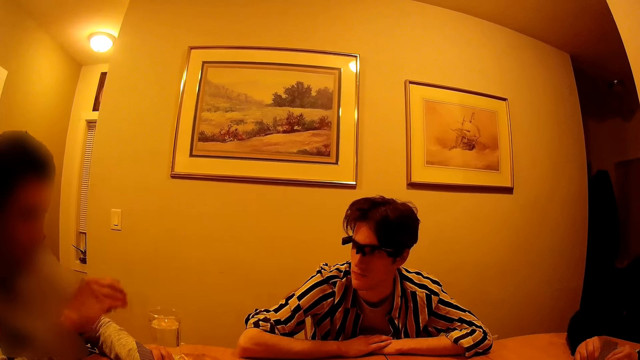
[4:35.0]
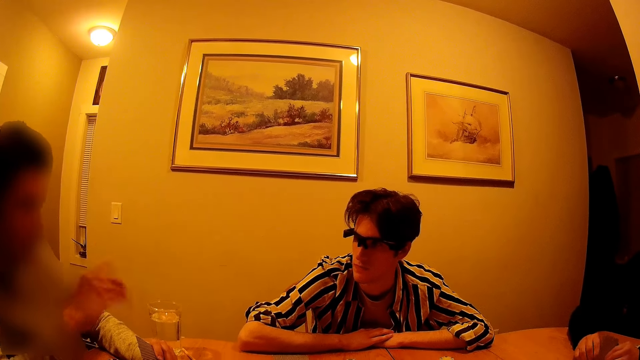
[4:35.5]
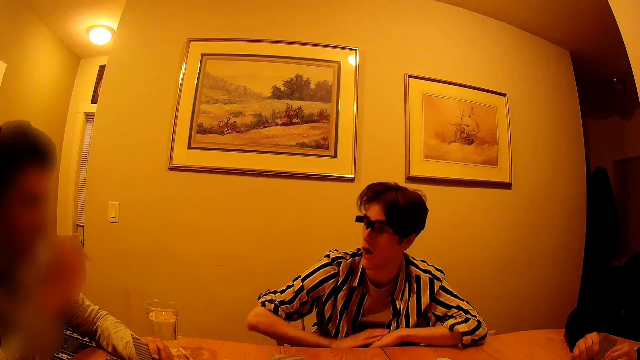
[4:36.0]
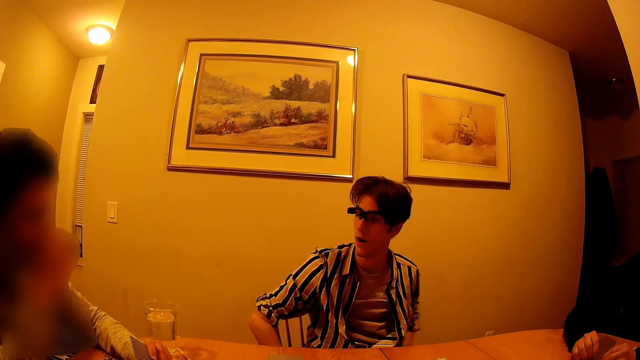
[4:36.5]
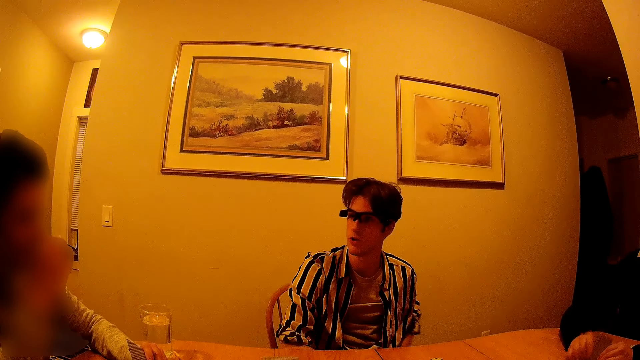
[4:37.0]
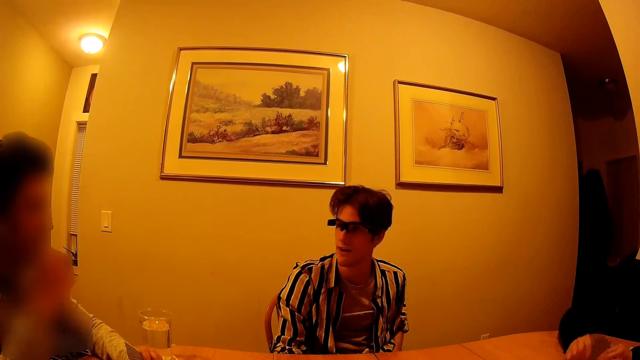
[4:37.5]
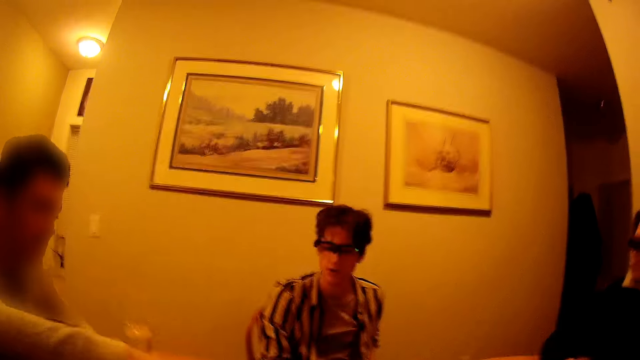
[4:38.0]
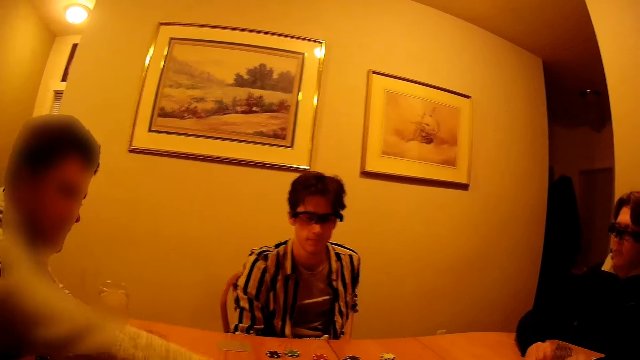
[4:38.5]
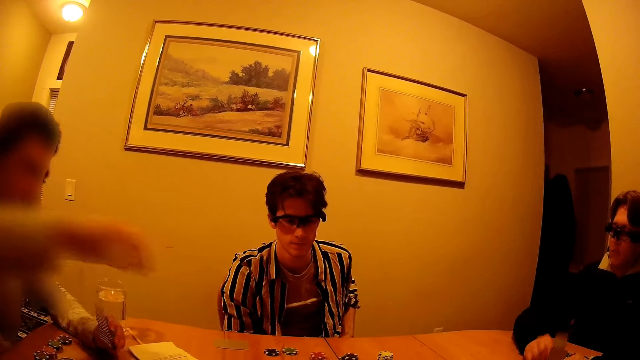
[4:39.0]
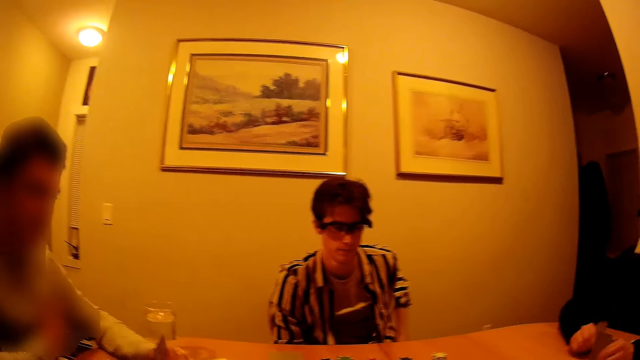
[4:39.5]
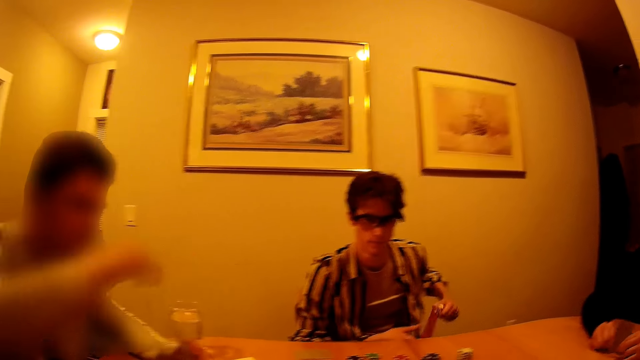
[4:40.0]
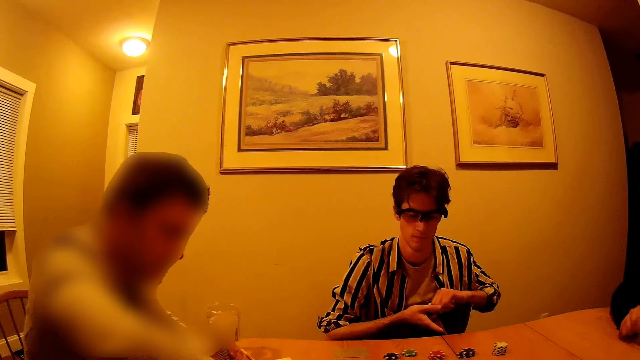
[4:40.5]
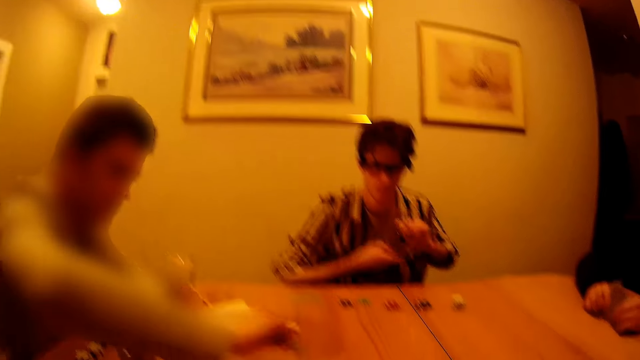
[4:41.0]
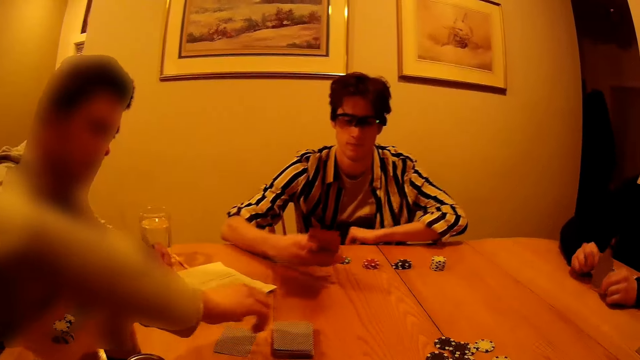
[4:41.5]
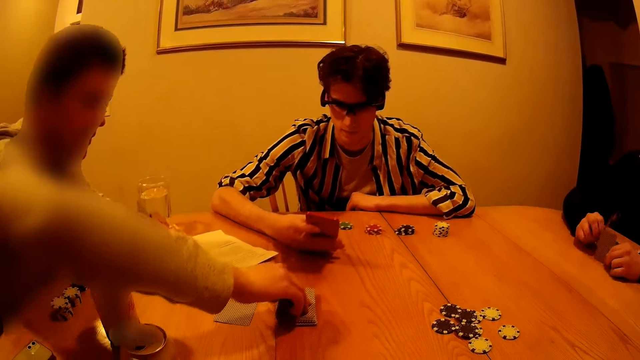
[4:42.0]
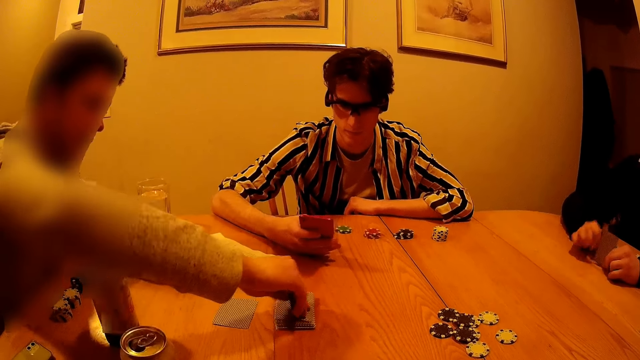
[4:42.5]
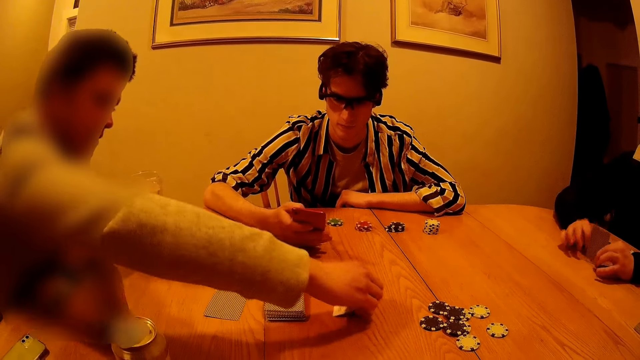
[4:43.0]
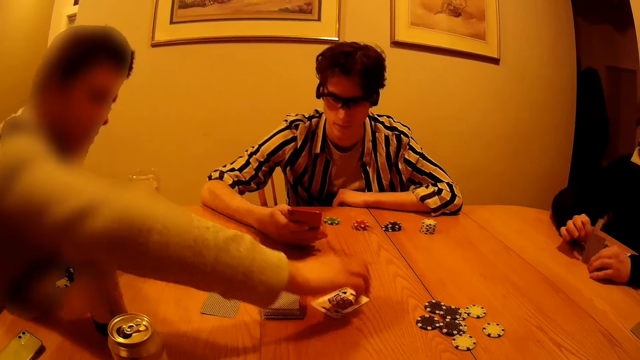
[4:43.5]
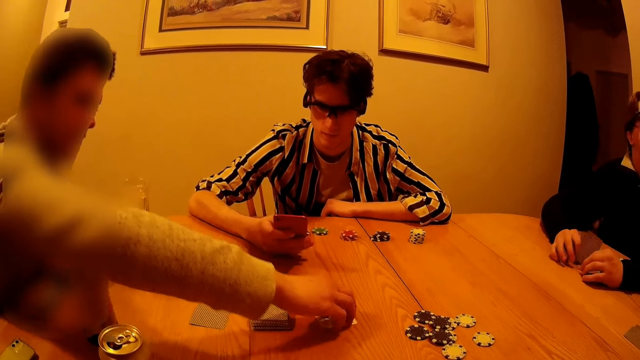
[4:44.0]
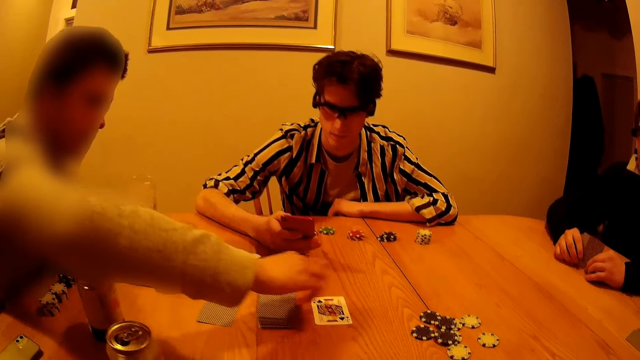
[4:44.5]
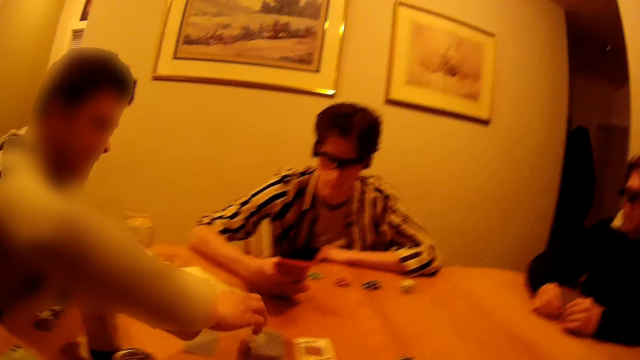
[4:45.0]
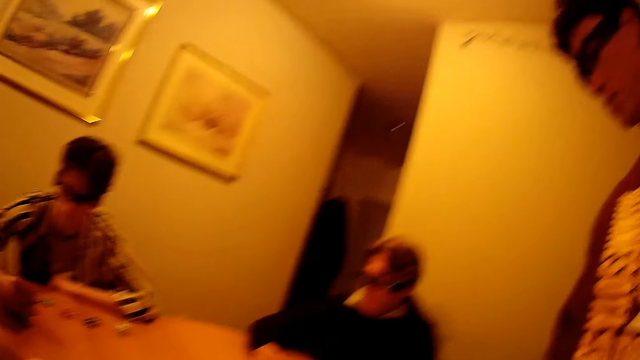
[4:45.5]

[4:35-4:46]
A man touches his face with his right hand. Another man moves some chips to the center with his right hand. The first man arranges some cards with his left hand. A third man brings out a phone from his pocket with both hands and operates the phone with his right hand.

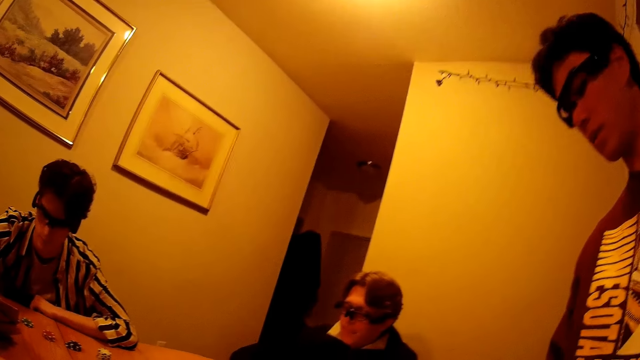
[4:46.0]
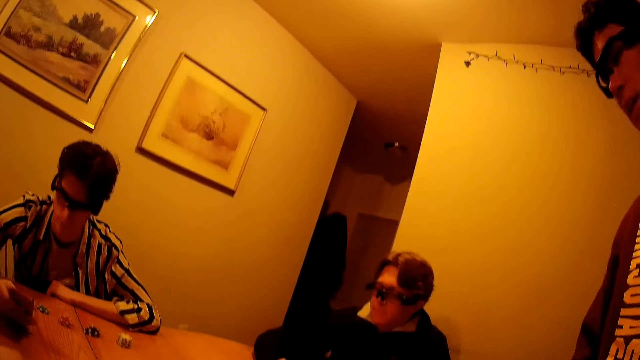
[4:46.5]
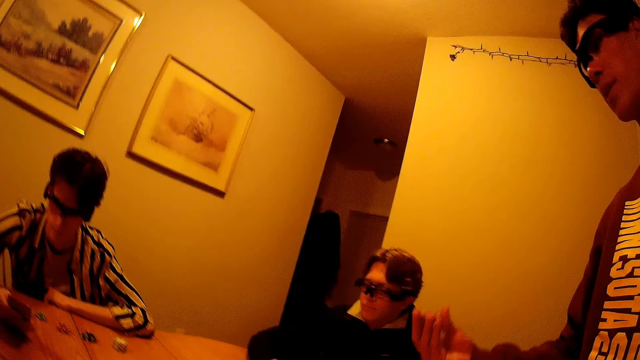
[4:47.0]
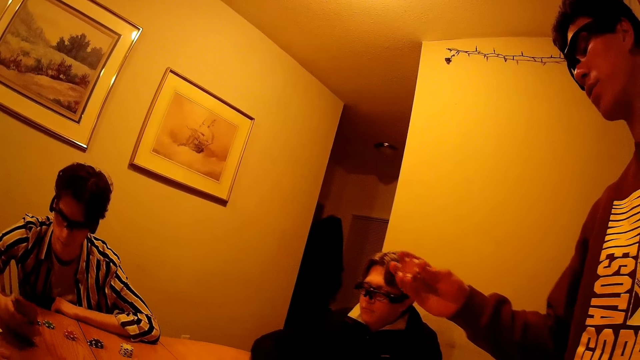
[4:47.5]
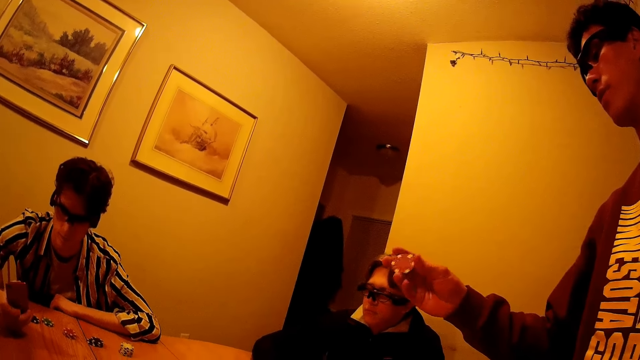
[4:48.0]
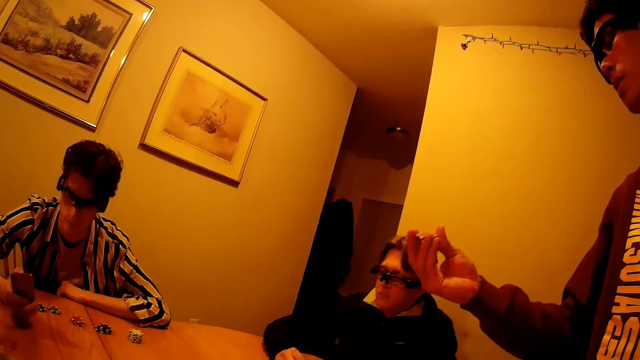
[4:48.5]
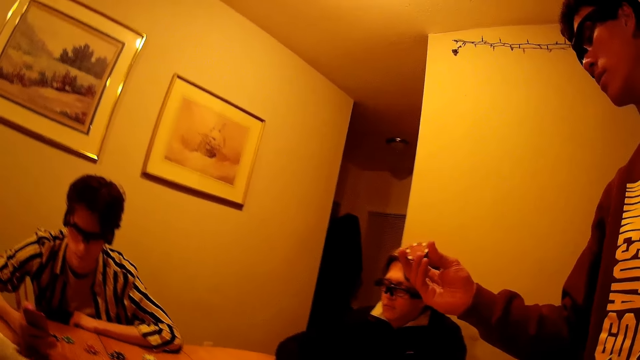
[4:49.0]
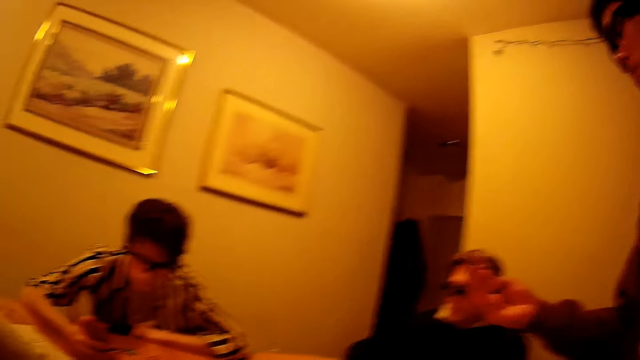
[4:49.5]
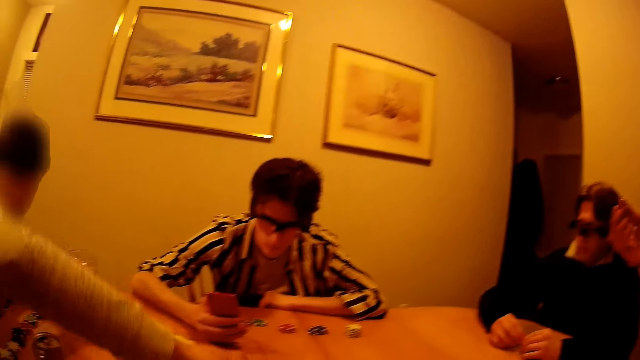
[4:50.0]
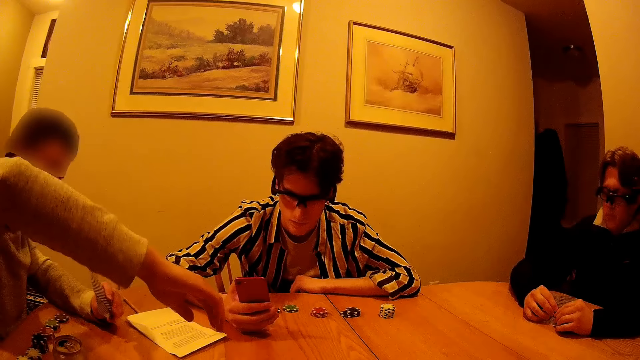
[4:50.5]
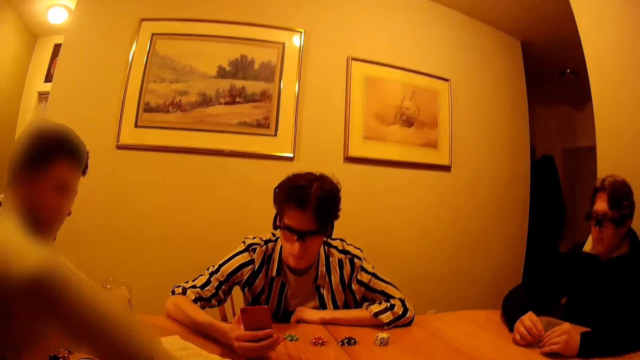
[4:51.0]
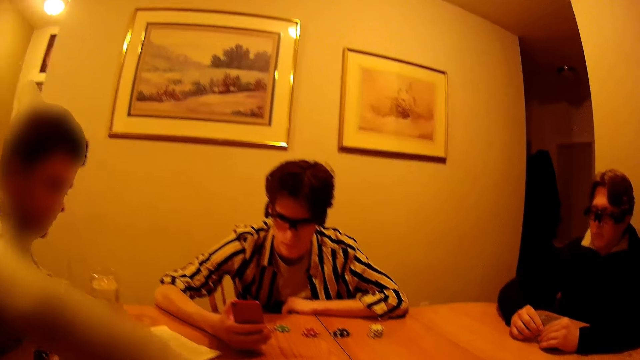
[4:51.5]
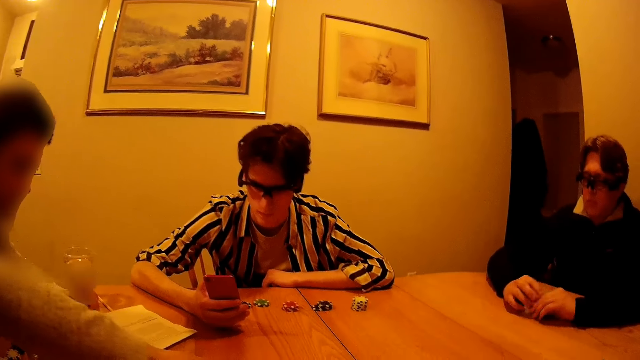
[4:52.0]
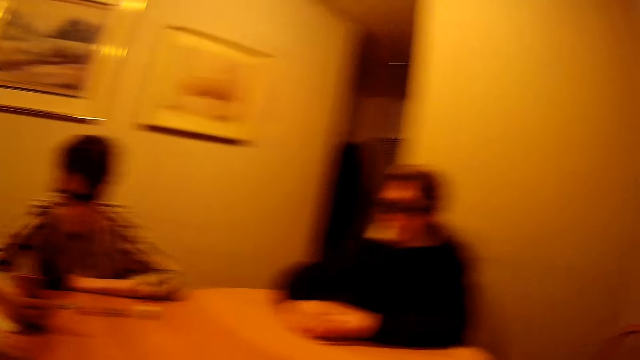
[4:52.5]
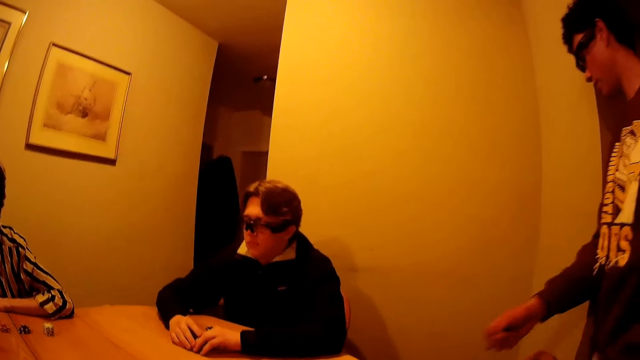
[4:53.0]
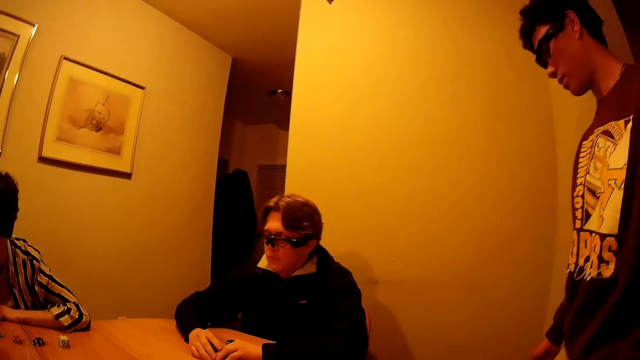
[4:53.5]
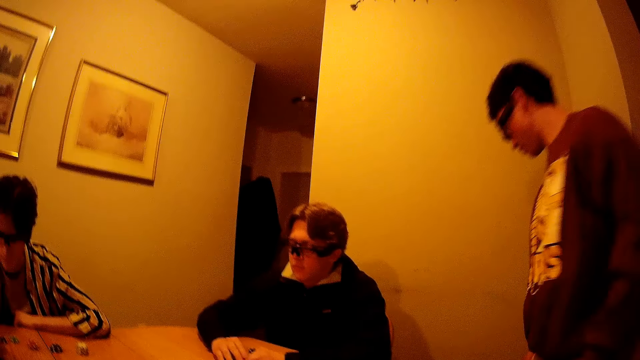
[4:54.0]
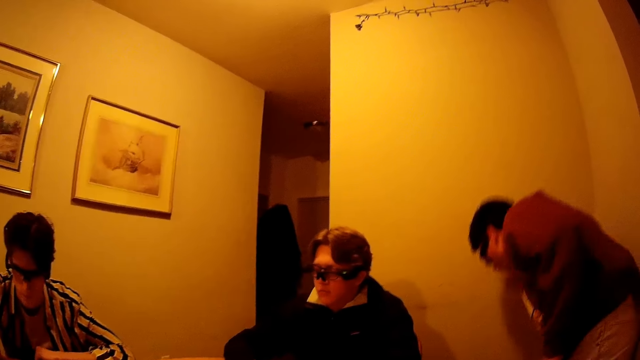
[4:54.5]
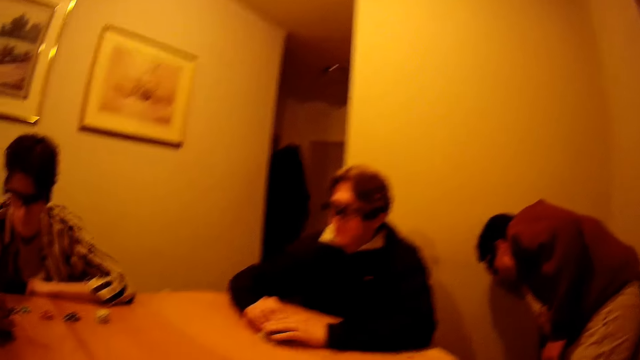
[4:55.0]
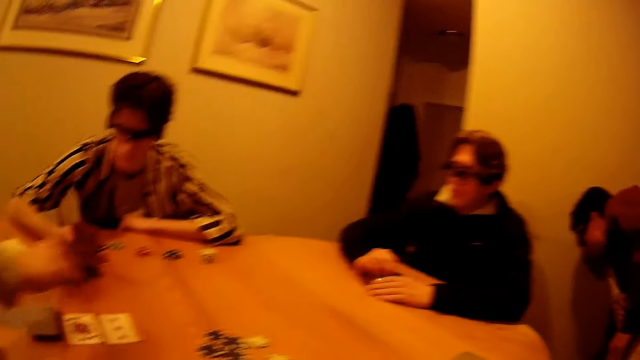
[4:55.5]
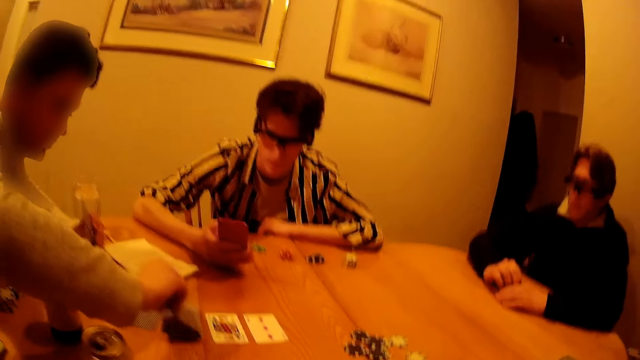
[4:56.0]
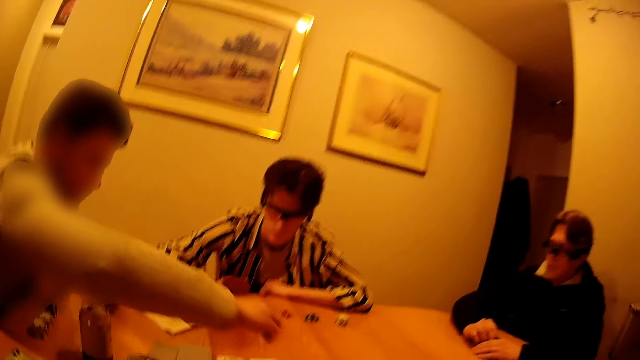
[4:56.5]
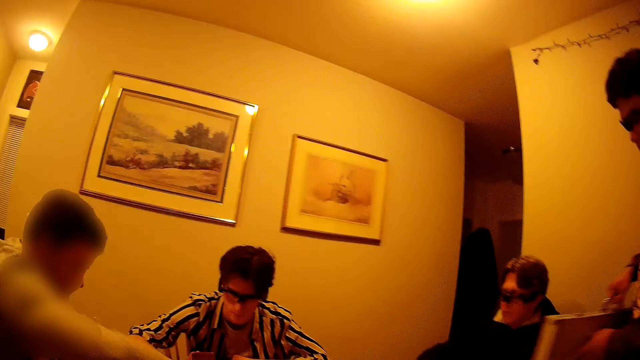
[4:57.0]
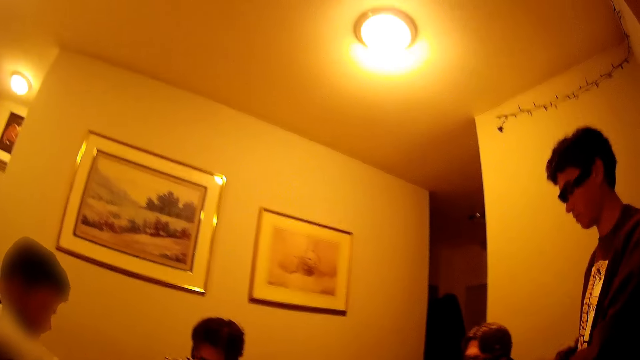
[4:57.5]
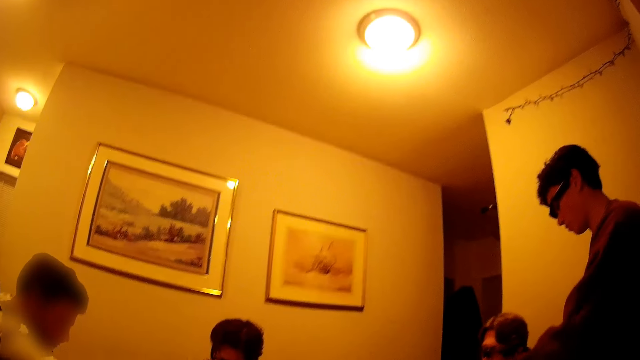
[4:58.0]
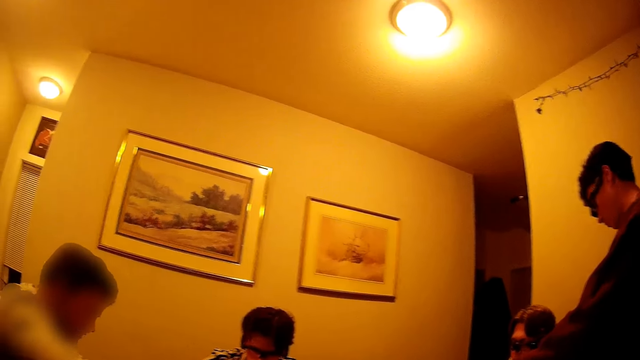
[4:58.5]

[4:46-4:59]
A man holds something. The man picks up a suitcase from the ground with his right hand. Another man arranges cards. The first man drops the suitcase on the table with both hands.
